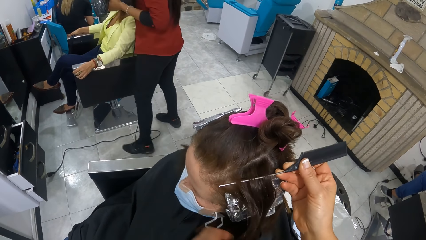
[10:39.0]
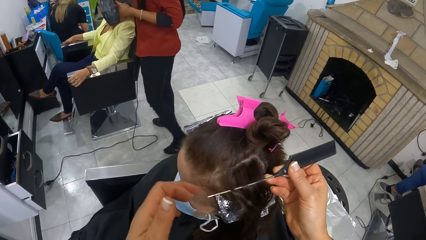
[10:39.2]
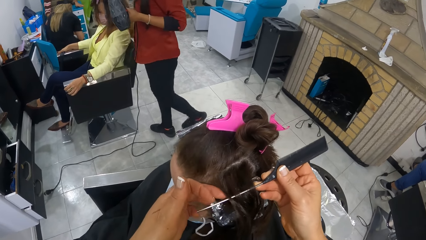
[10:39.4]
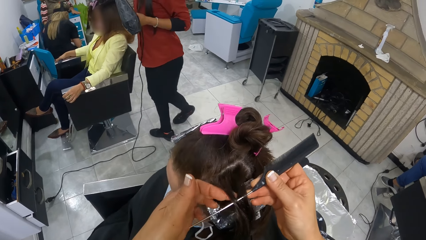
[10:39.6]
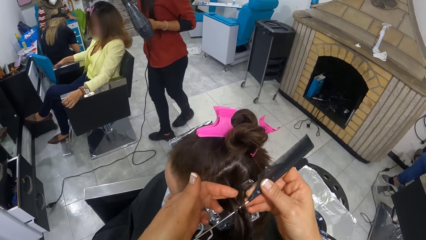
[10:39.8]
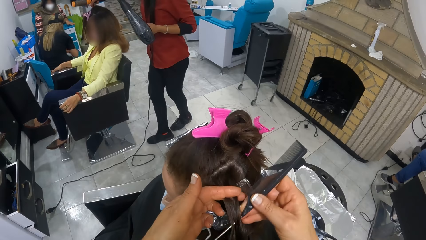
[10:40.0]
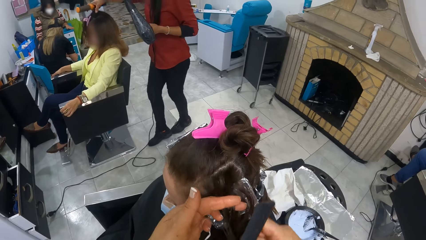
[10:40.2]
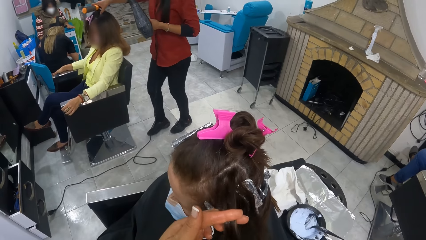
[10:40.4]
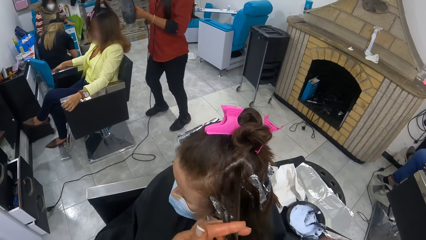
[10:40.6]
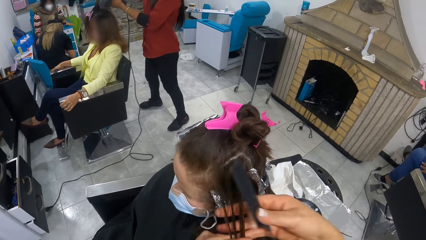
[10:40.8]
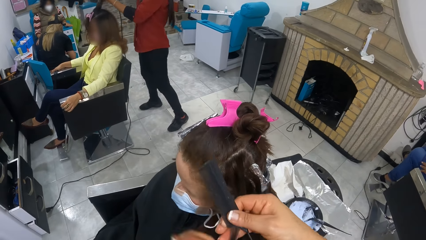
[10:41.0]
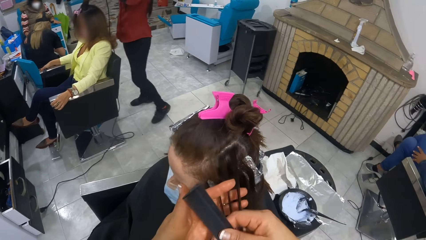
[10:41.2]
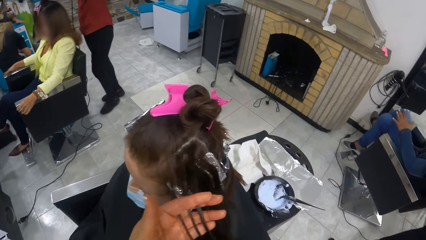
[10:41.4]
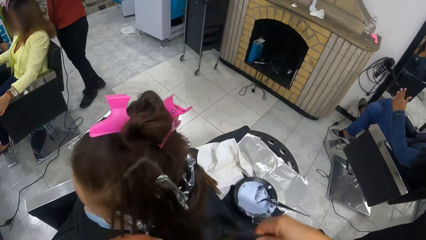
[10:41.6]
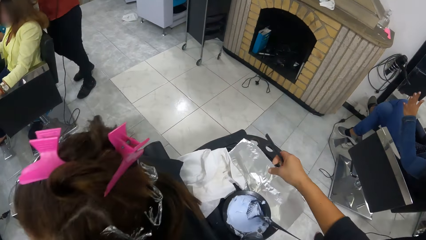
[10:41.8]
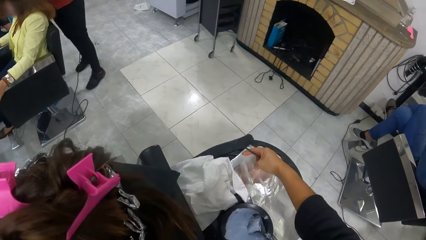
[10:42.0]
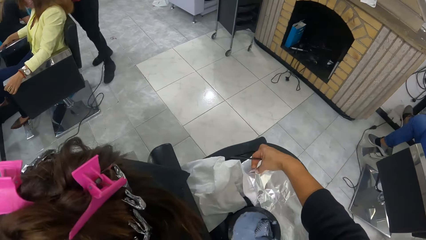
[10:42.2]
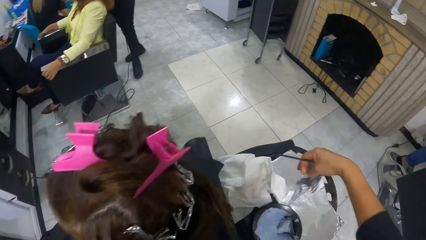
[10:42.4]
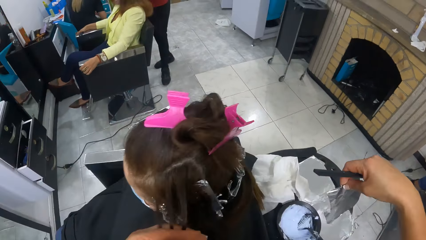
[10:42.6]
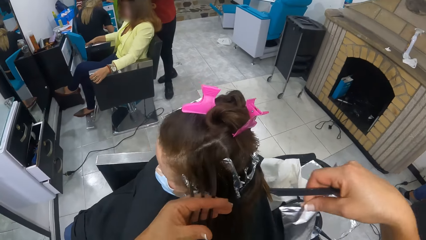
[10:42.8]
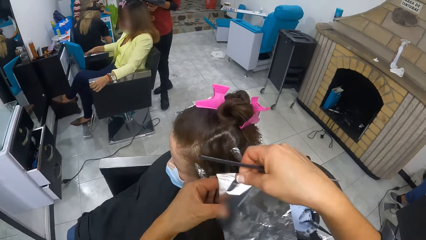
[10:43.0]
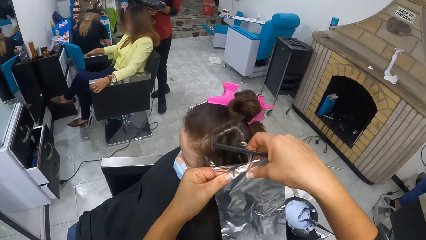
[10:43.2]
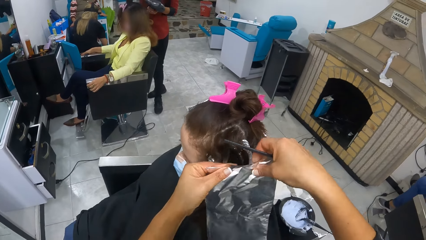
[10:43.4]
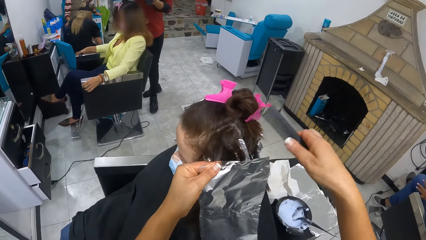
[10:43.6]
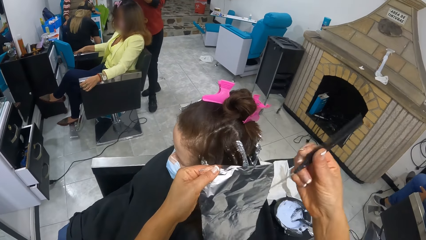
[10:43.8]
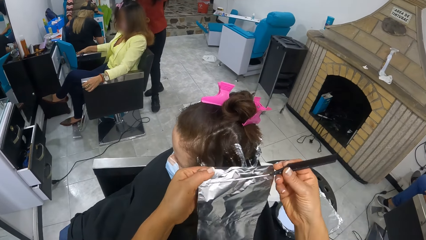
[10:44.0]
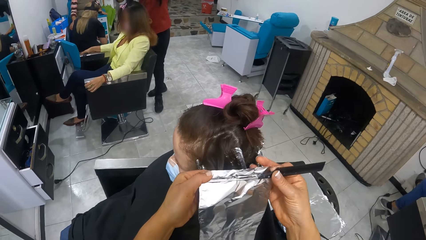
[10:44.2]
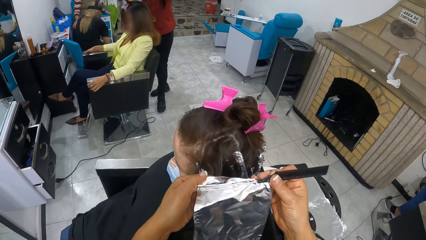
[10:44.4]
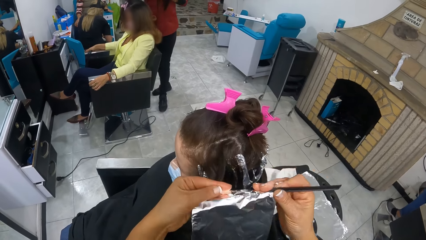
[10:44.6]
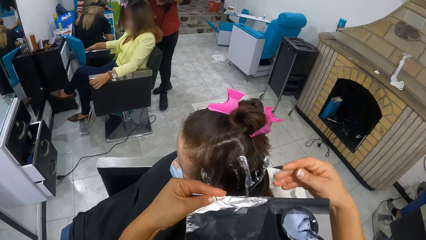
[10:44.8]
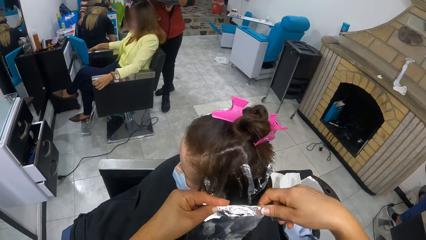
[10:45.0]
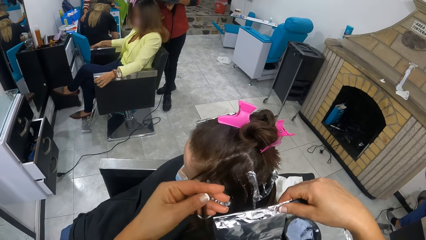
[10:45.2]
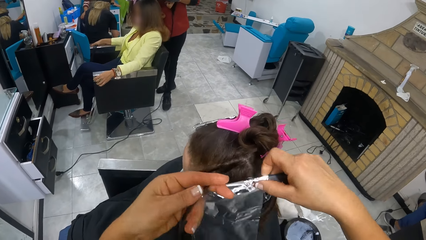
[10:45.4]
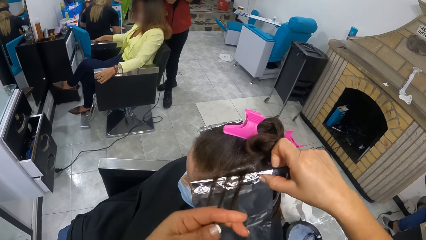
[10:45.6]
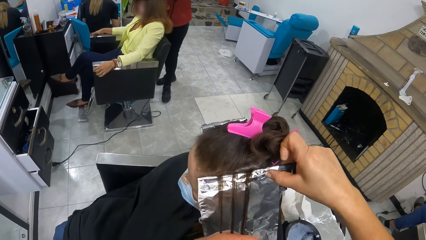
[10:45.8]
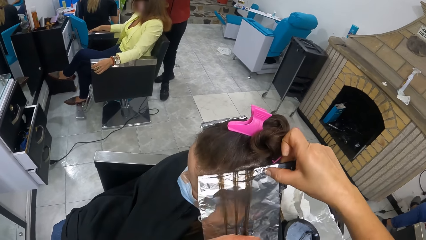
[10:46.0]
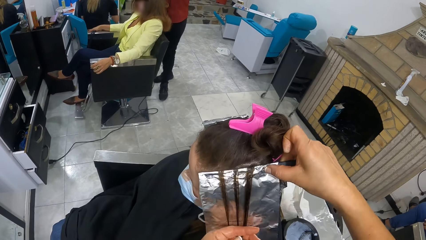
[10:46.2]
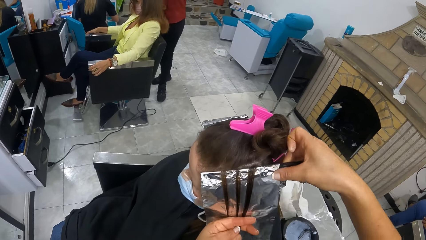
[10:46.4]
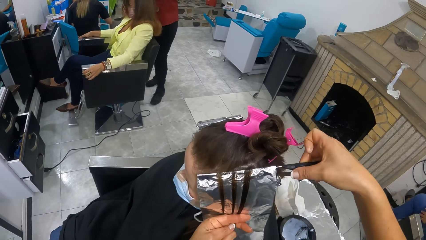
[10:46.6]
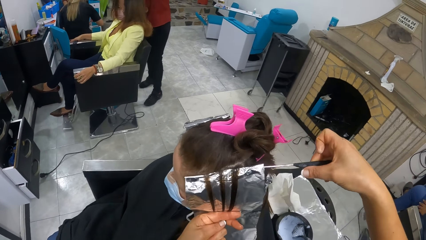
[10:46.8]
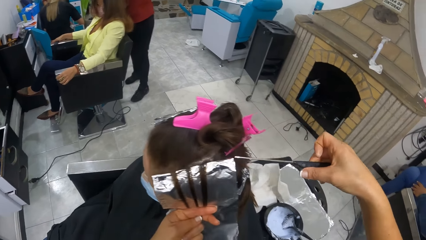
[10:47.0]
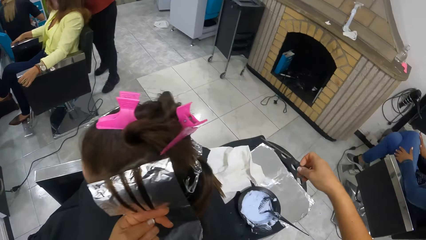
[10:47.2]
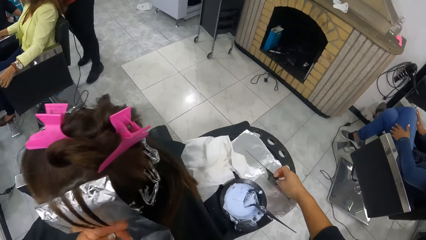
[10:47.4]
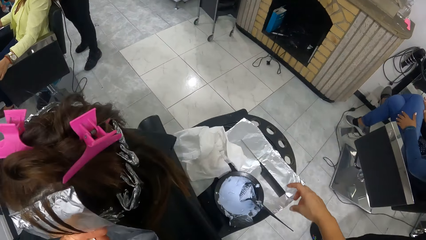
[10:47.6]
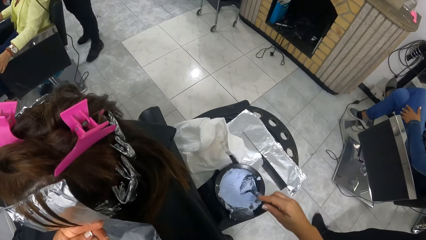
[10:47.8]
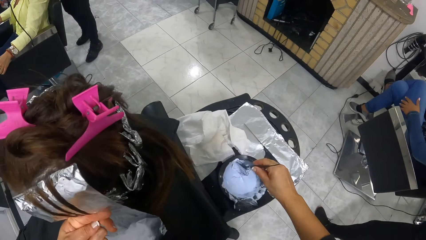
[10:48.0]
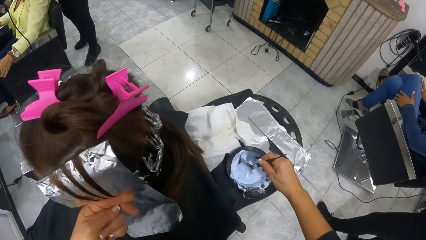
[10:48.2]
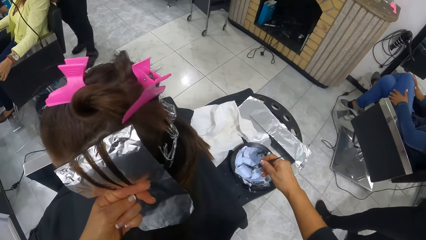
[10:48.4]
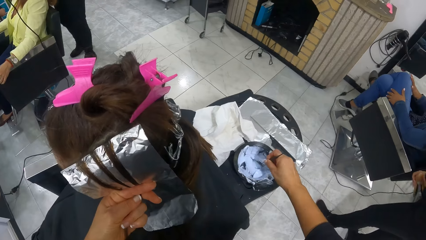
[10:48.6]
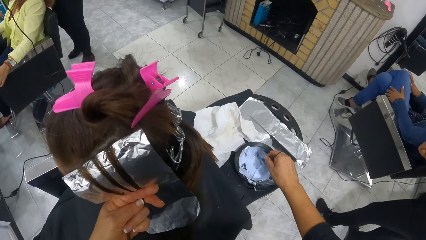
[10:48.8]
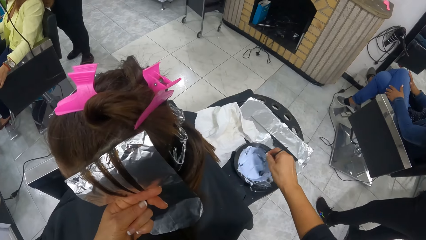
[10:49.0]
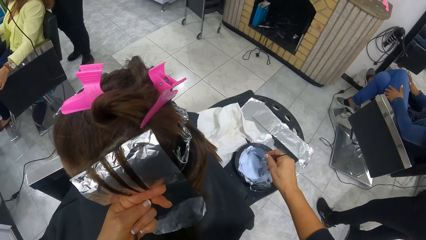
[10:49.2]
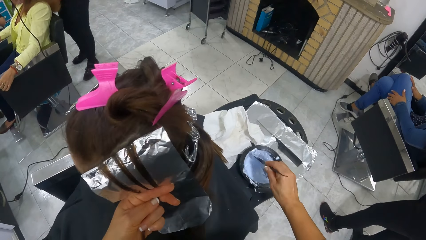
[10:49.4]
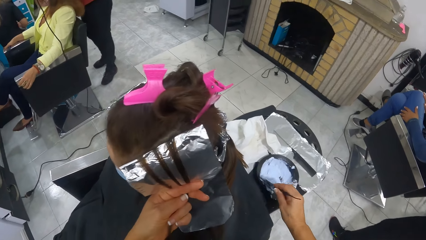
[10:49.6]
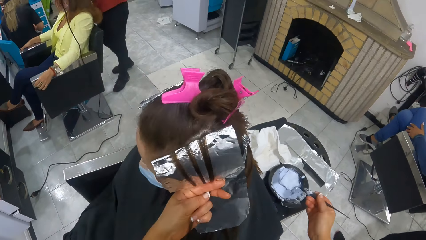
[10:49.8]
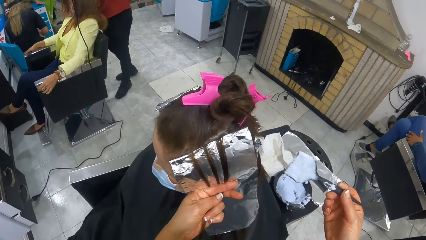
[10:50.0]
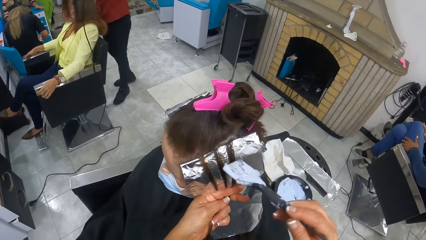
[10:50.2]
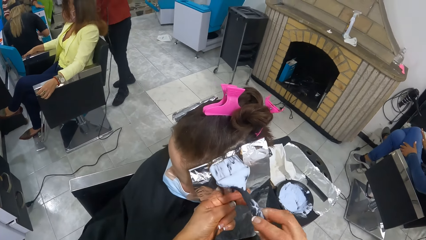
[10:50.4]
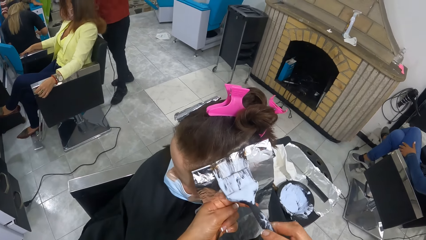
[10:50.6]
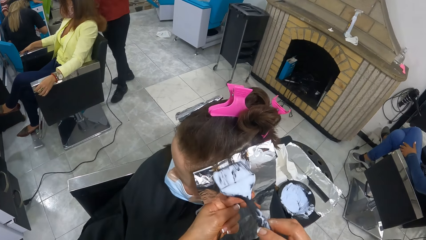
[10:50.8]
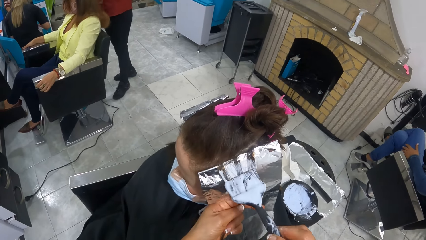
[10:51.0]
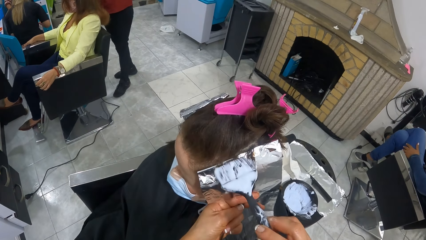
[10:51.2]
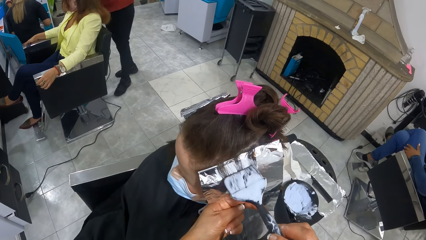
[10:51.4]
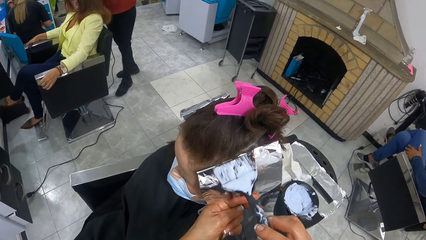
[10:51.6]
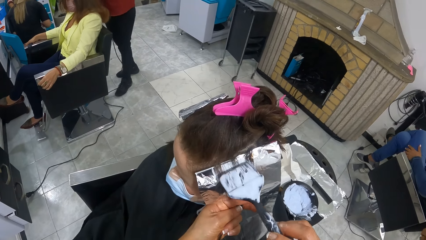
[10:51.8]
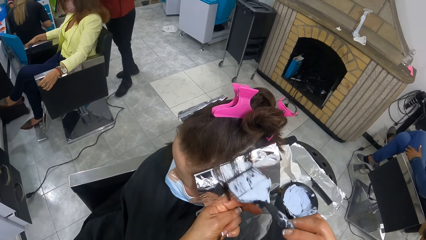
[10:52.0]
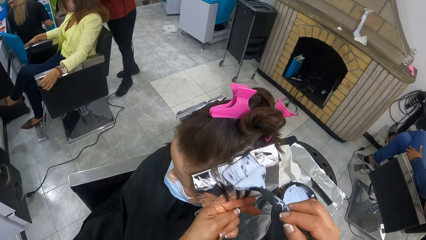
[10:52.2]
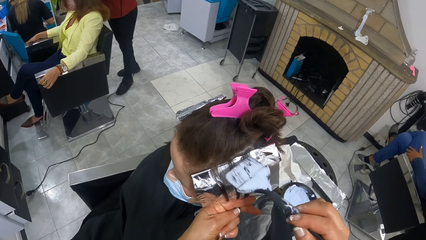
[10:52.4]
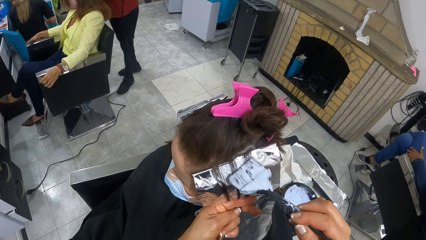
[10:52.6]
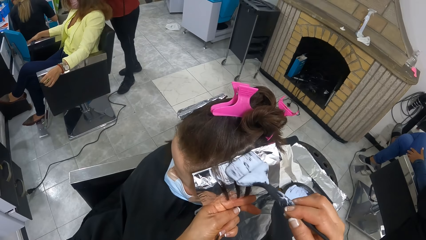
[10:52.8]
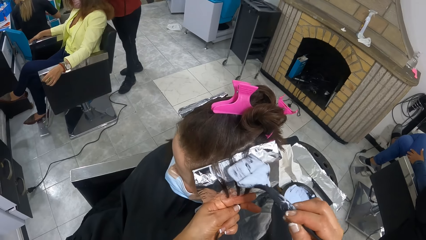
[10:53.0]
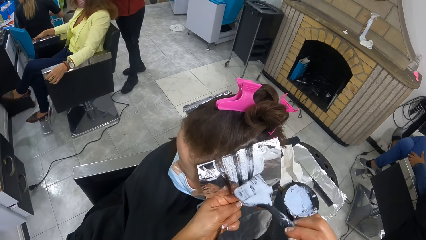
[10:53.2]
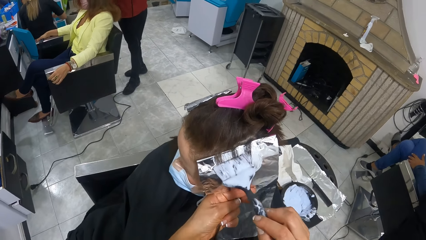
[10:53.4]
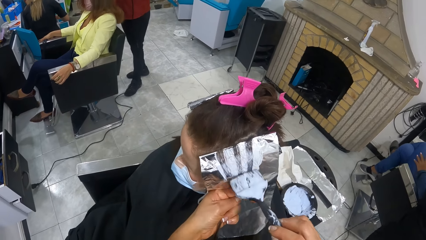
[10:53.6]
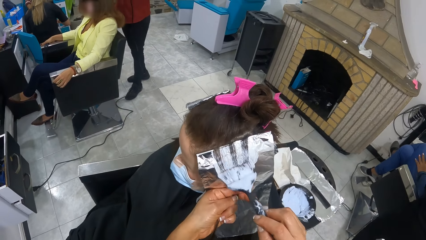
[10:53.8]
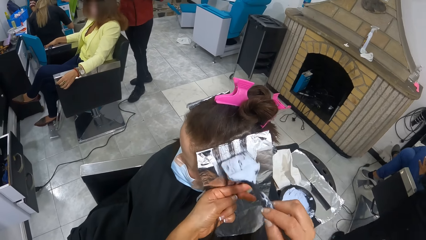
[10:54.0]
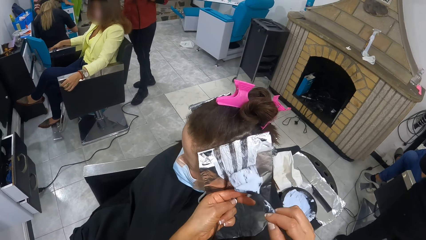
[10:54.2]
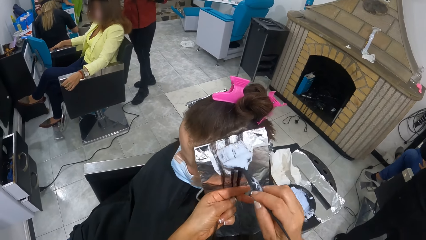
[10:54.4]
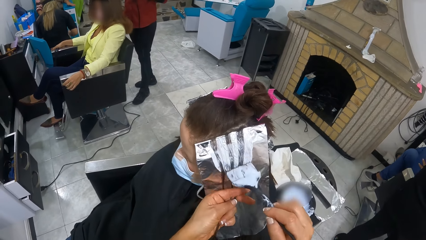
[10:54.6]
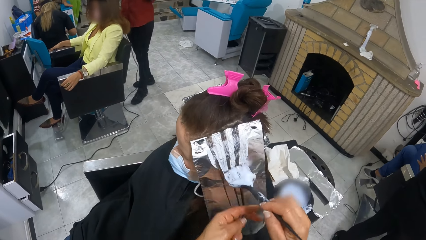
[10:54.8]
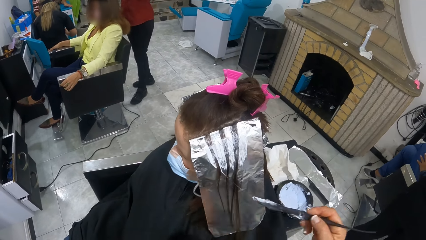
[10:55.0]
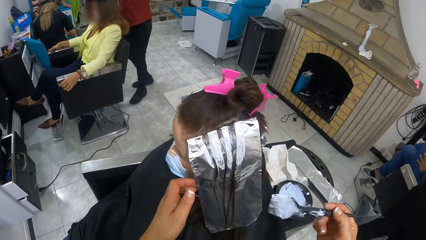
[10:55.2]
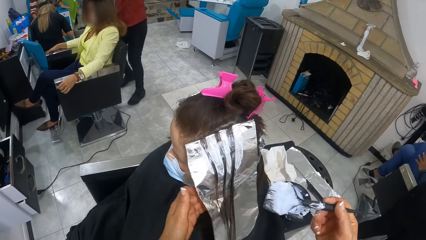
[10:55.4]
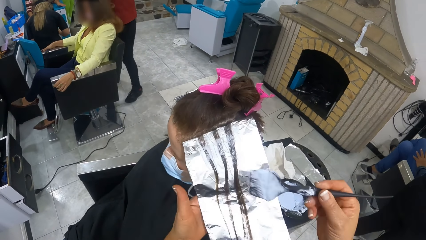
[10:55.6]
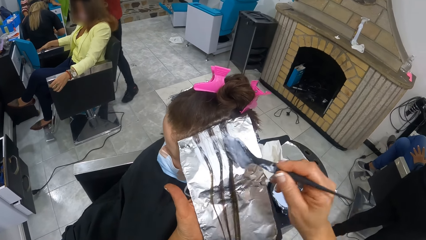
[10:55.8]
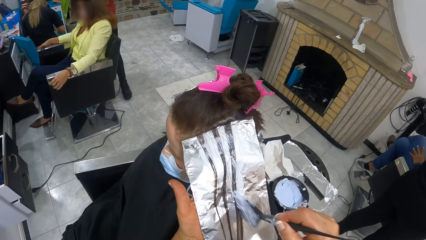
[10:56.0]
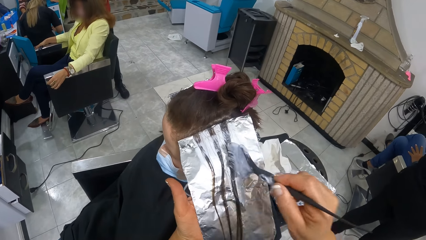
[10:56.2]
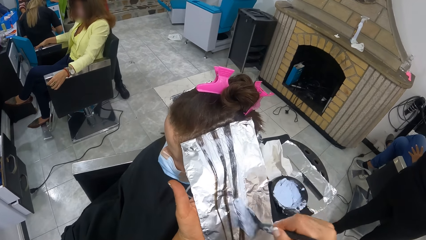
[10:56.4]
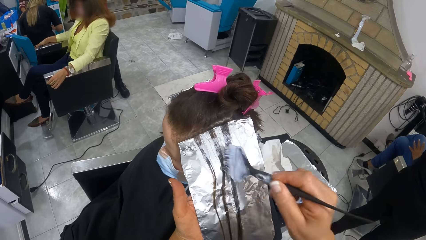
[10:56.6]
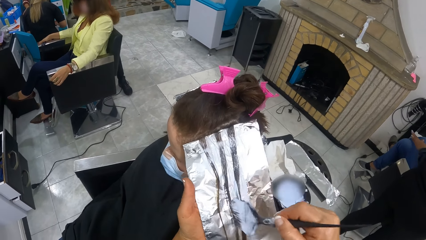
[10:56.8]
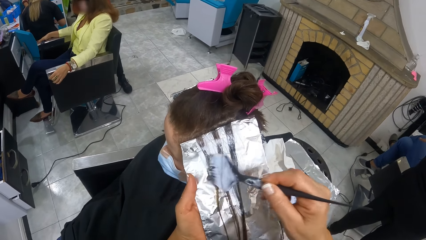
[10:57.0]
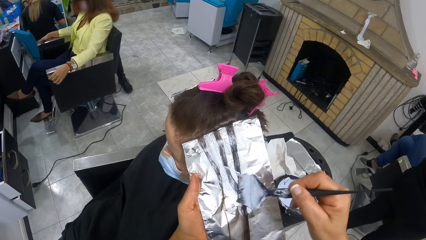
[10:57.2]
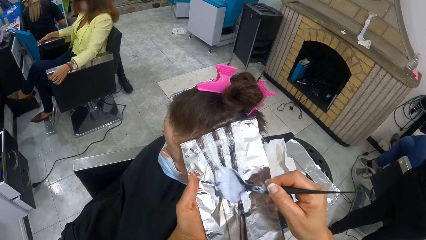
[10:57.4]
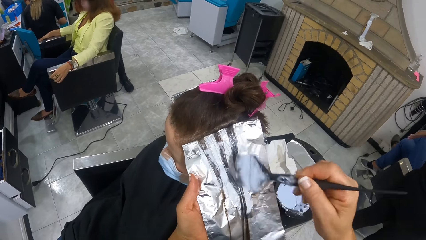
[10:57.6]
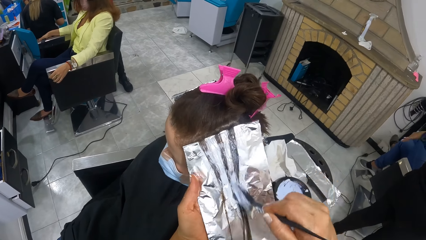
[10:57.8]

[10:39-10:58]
The camera wearer straightens the woman's hair with both hands. She picks a foil paper on the table with her right hand. She holds the foil paper with both hands. She holds the foil paper with her left hand. She places the comb in her right hand on the foil paper. She aligns the hair on the paper. She folds the foil paper around the comb with both hands. She passes the foil paper from her left hand to her right hand. She places the foil paper in her right hand under the woman's hair in her left hand. She pulls the comb out of the foil paper with her right hand. She places the comb on the table with her right hand. She picks the relaxer comb from inside the relaxer container with her right hand. She mixes the relaxer in the relaxer container with the relaxer comb in her right hand. She applies the relaxer on the woman's hair with the relaxer comb in her right hand.
